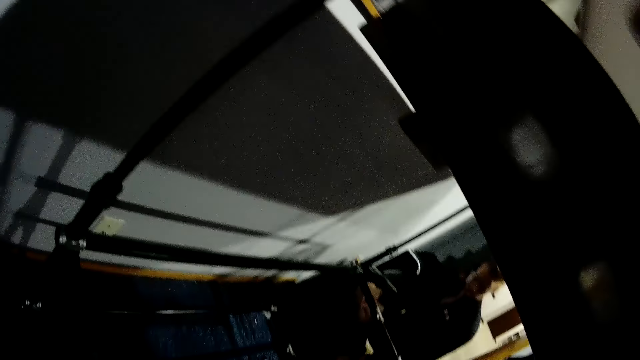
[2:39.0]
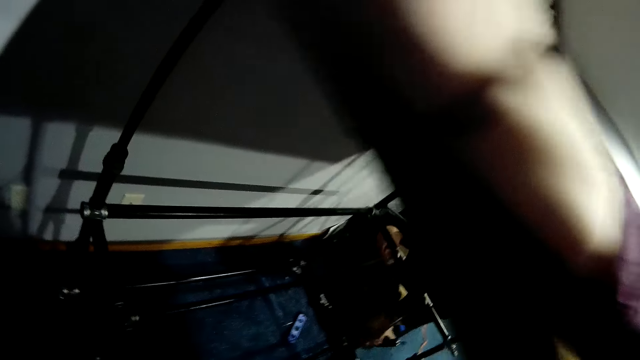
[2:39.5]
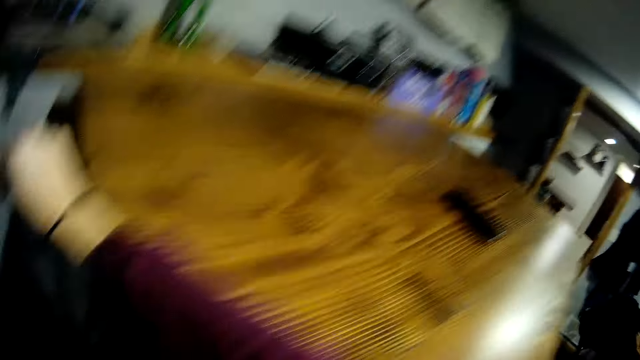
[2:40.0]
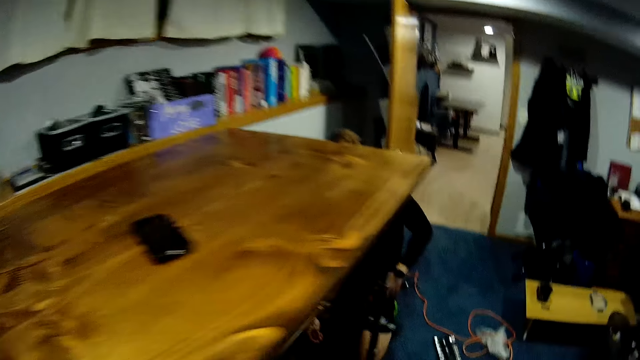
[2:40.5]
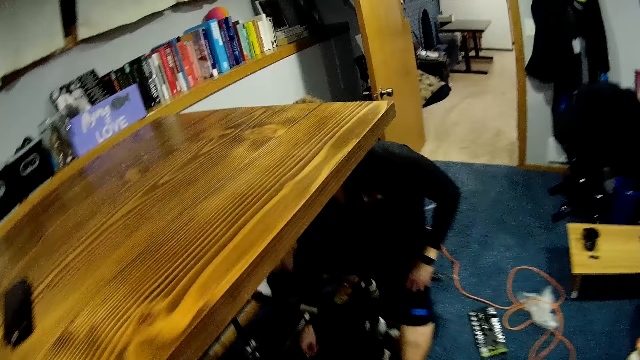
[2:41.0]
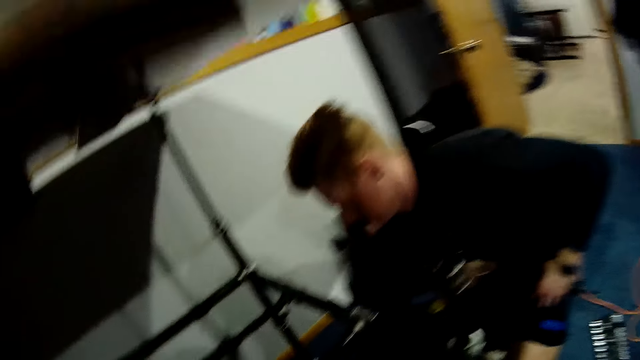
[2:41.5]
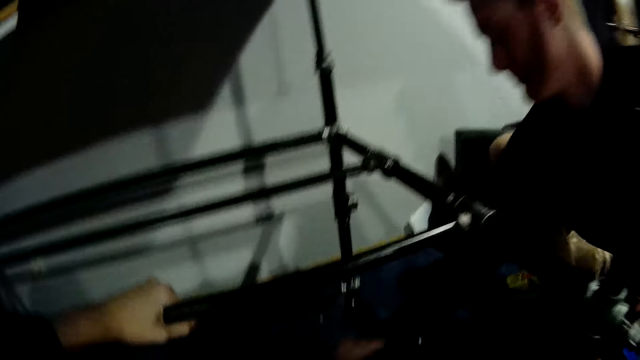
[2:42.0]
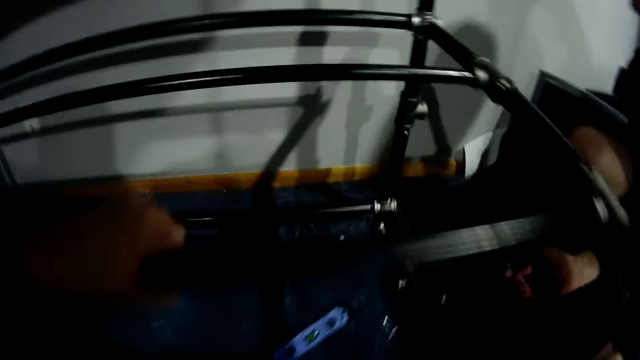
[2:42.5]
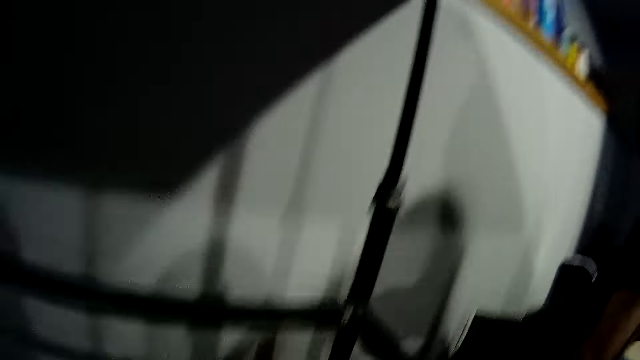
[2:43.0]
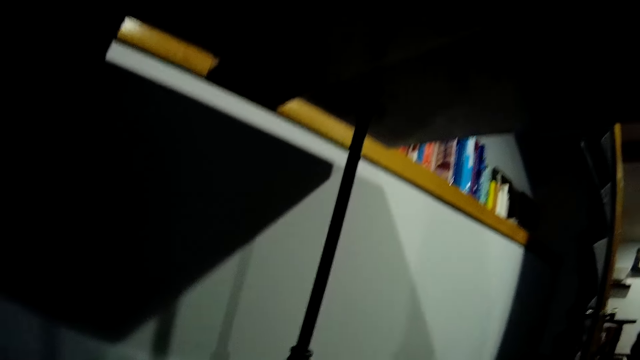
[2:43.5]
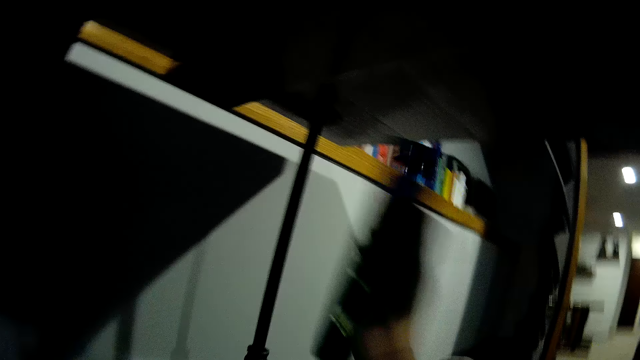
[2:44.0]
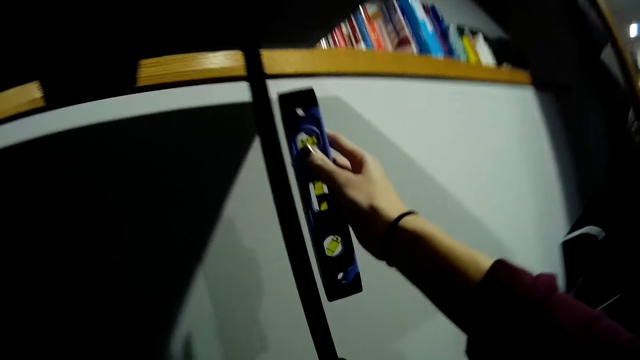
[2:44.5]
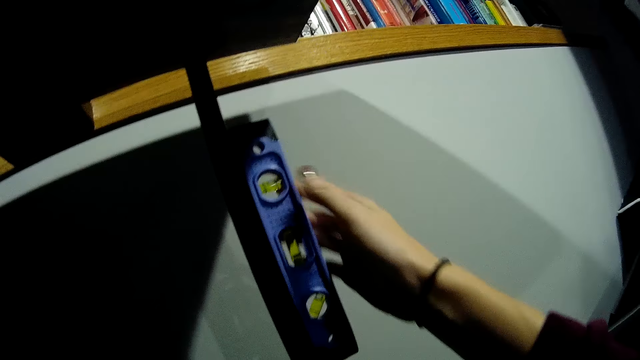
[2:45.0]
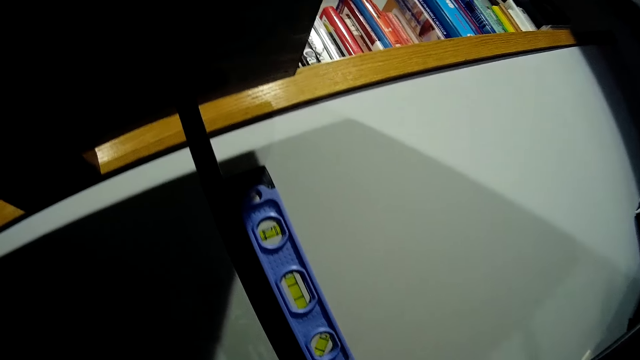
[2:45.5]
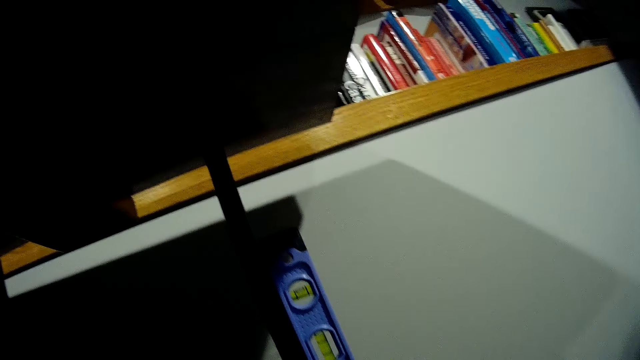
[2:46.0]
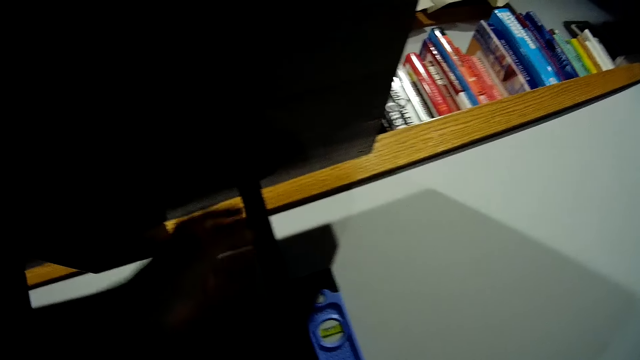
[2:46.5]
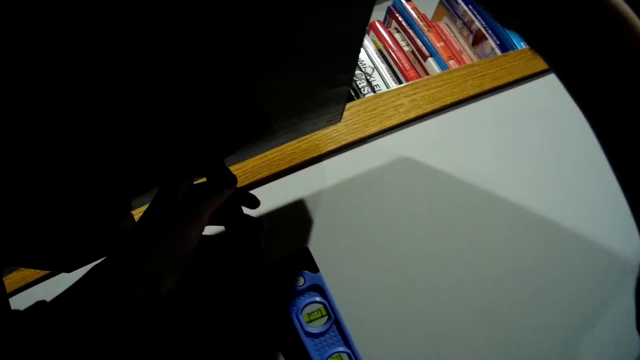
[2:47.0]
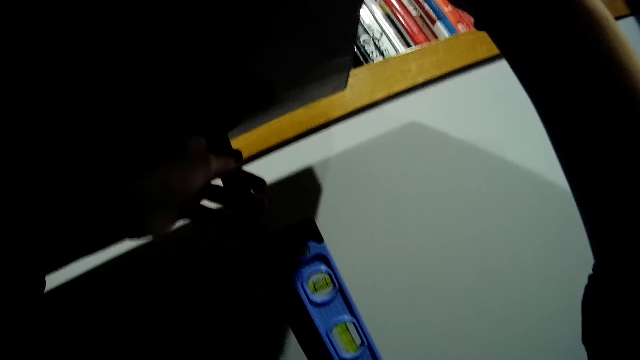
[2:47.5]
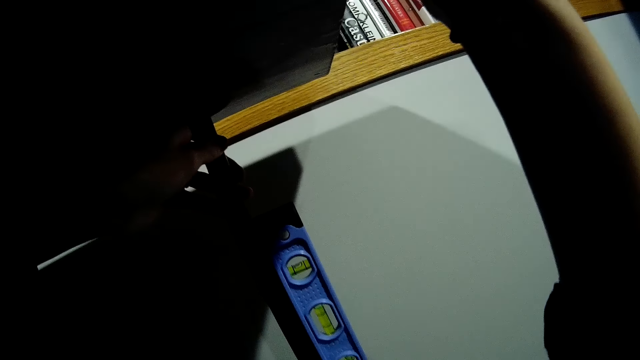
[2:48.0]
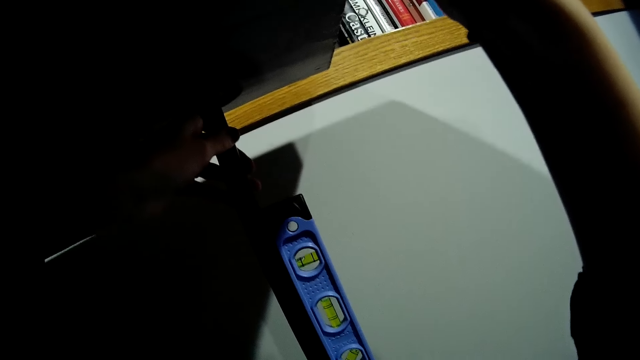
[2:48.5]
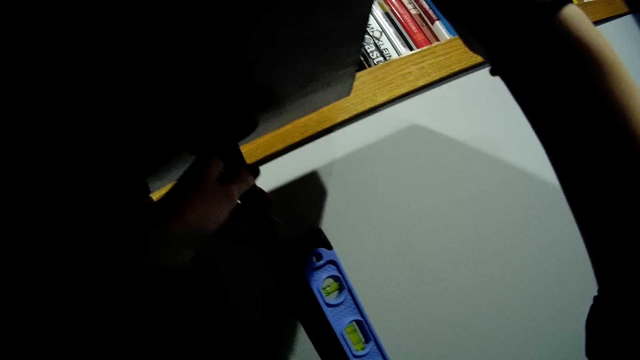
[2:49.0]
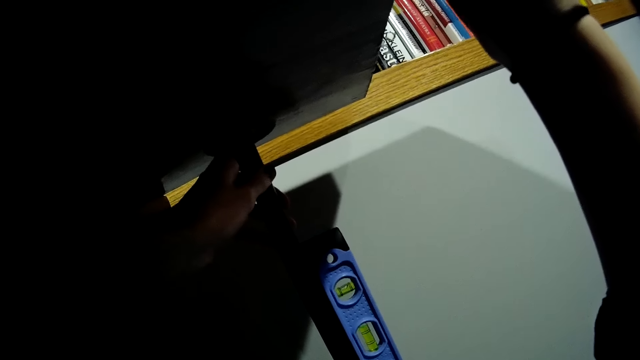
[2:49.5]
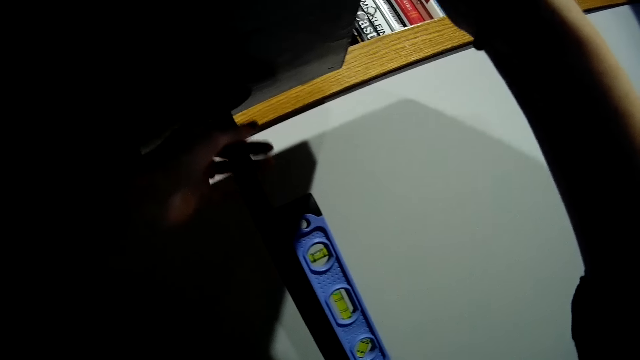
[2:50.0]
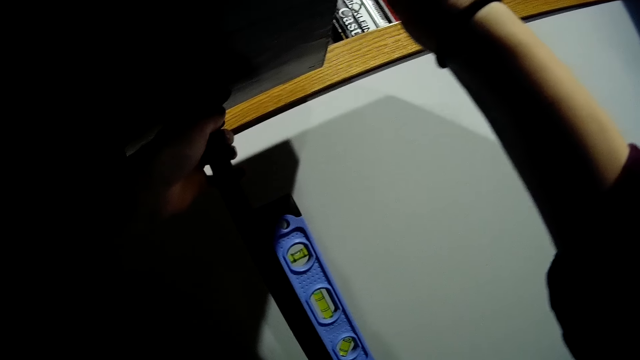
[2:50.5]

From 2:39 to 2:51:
The camera wearer holds the table with her right hand. A man kneels on the floor. The man picks up a screw from the floor with his right hand. The camera wearer picks up the spirit level from the floor. She places the spirit level on the table stand. She holds the stand table with her left hand. She adjusts the table stand with both hands.

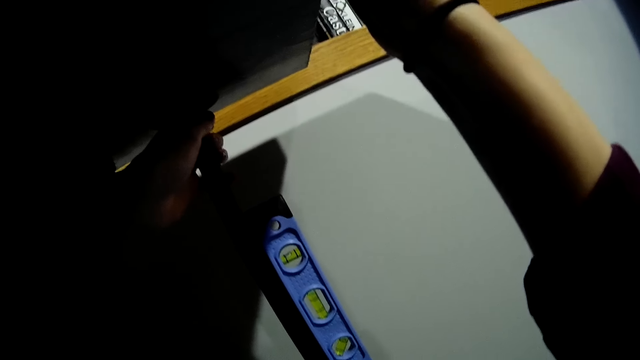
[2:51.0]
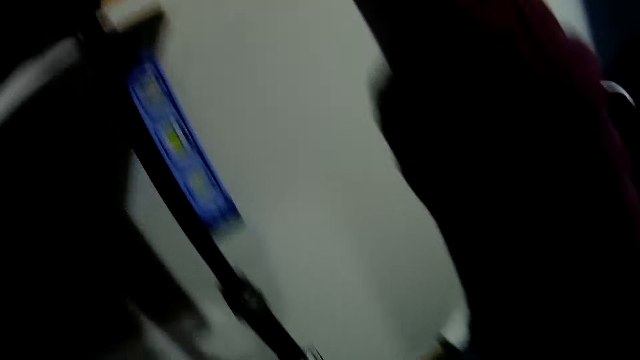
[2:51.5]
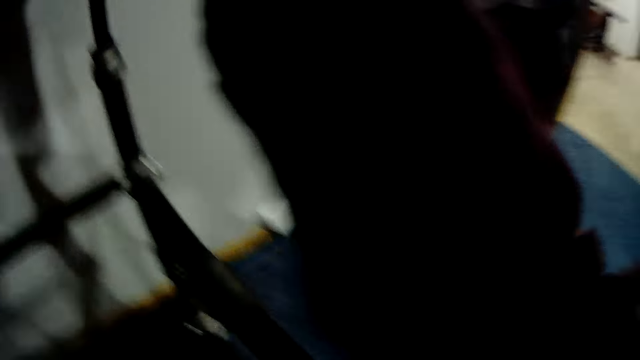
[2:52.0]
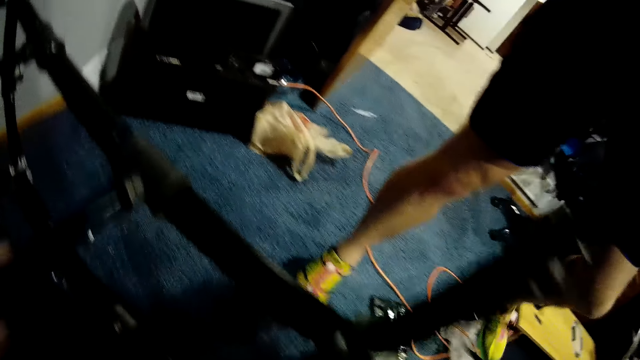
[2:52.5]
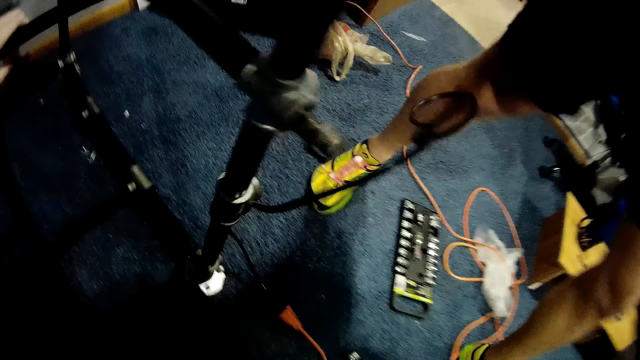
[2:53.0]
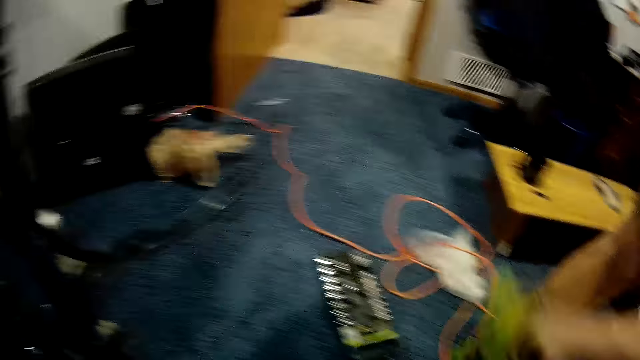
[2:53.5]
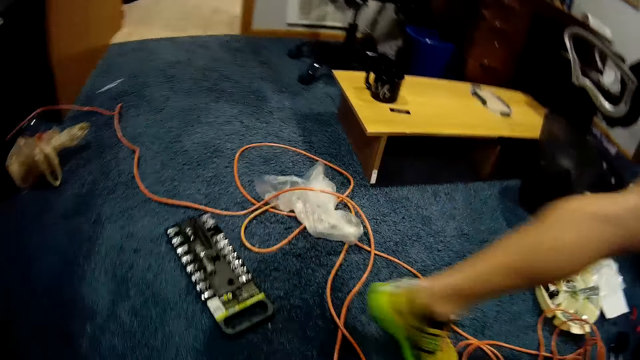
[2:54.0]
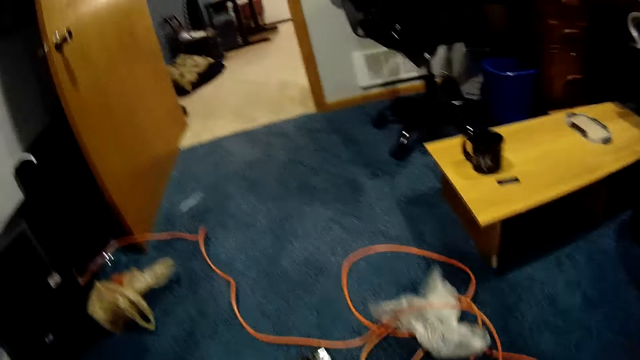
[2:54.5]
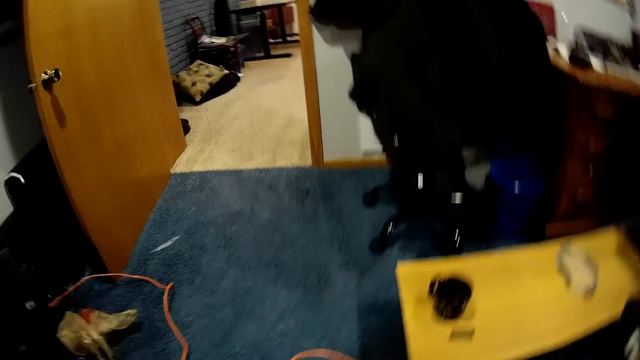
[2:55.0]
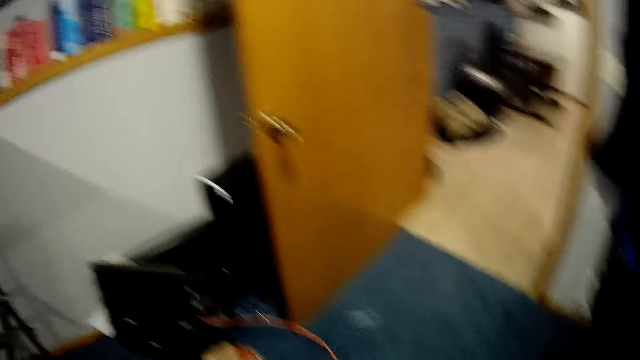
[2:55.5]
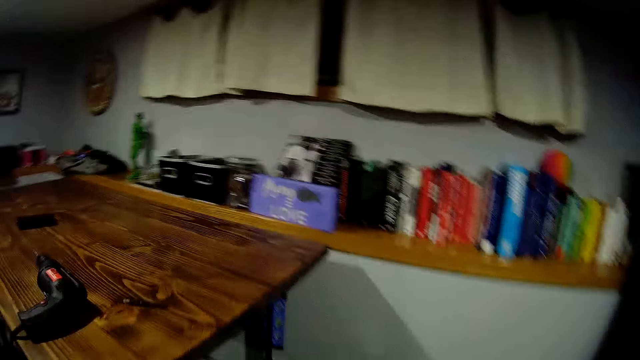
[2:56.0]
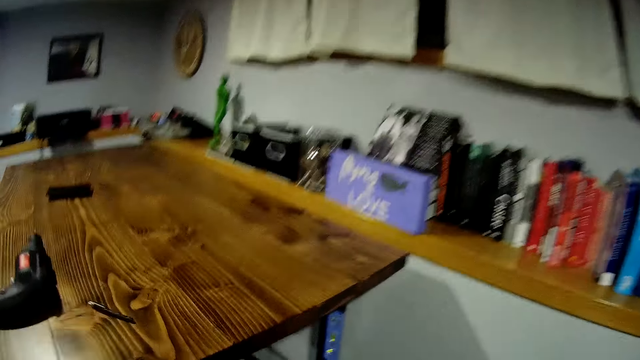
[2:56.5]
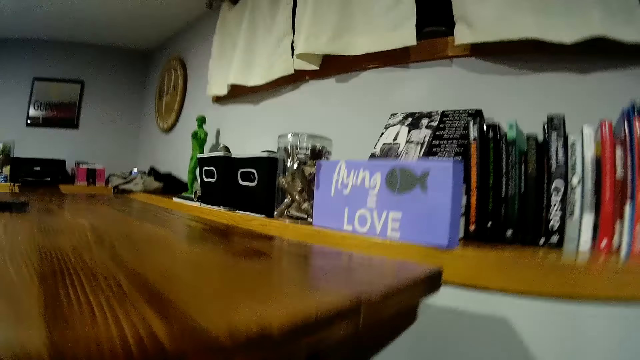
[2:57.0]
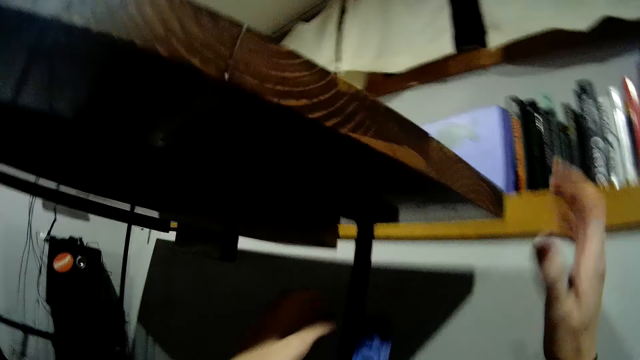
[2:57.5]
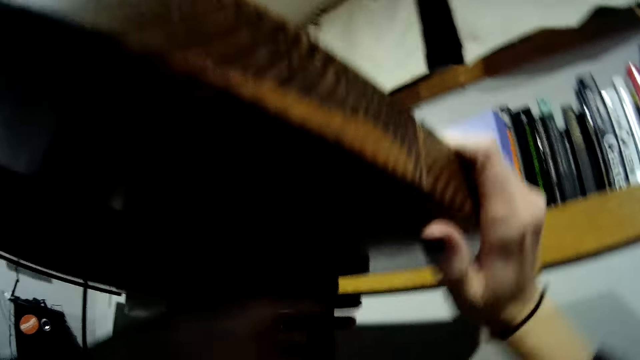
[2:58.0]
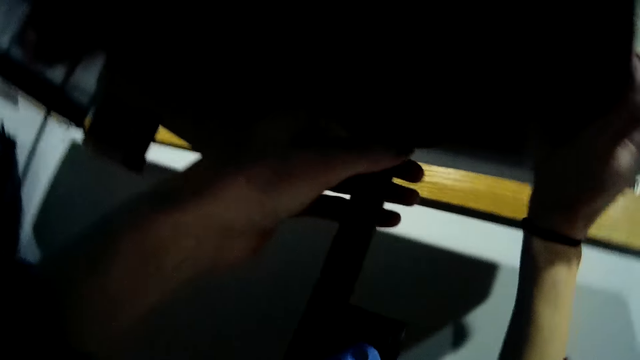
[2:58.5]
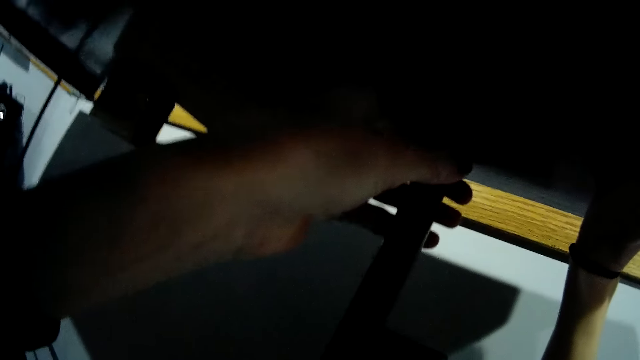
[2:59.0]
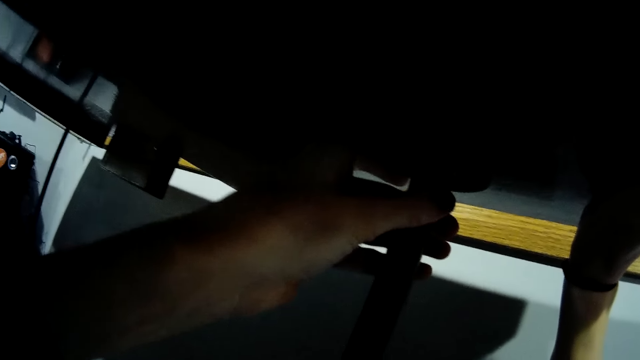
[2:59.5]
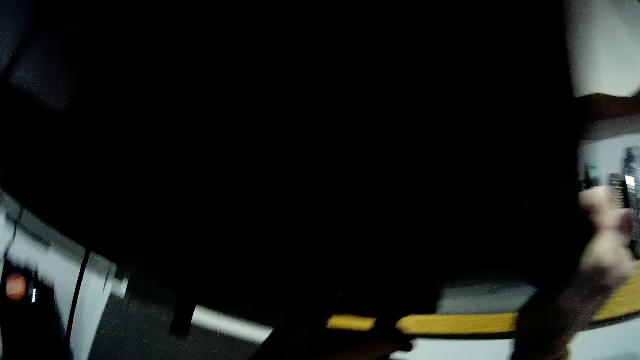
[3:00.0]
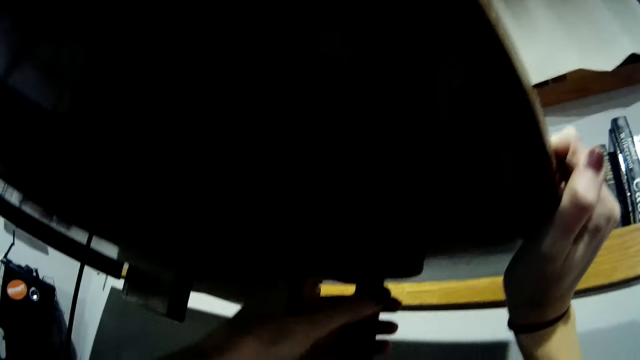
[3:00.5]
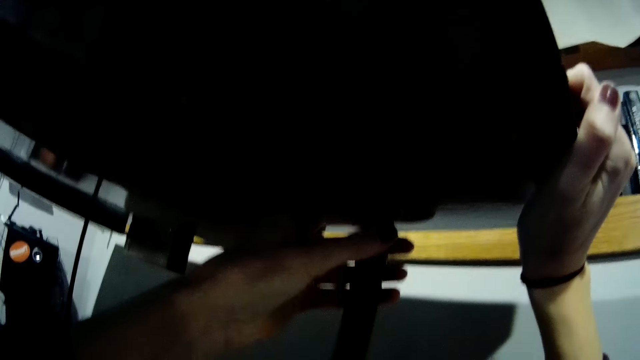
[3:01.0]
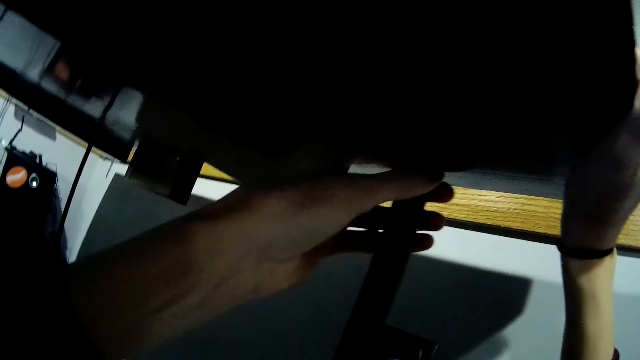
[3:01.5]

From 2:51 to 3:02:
A man works on the floor. The camera wearer walks on the floor. She holds the table with her hands. She adjusts the table with both hands.
